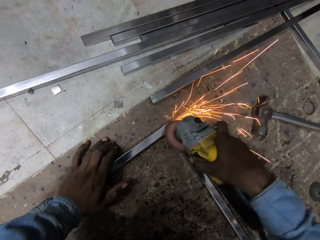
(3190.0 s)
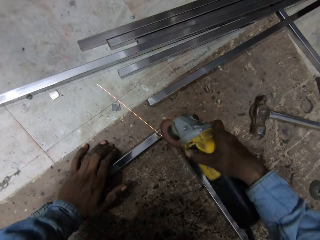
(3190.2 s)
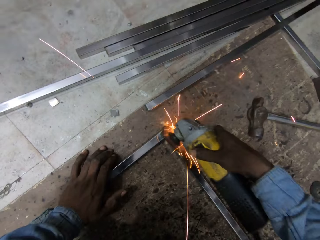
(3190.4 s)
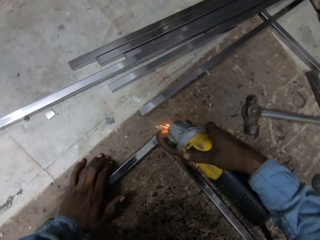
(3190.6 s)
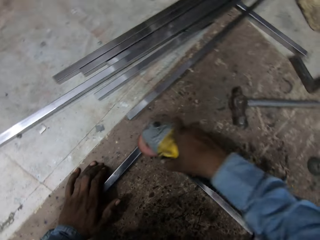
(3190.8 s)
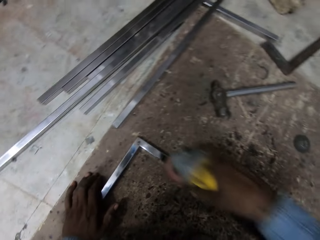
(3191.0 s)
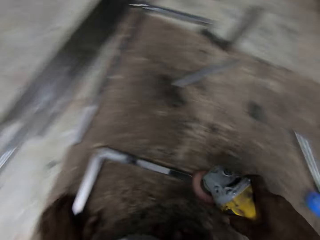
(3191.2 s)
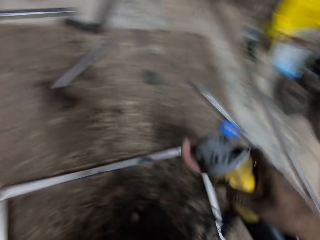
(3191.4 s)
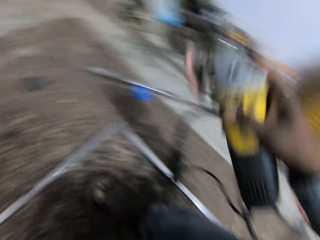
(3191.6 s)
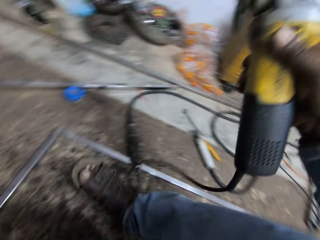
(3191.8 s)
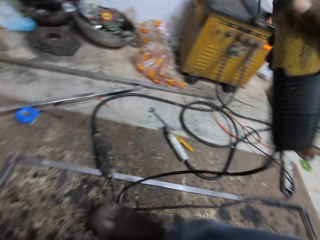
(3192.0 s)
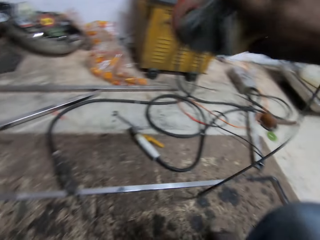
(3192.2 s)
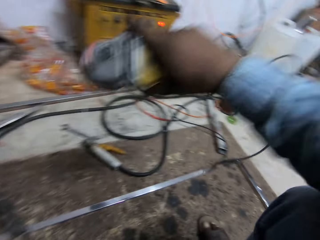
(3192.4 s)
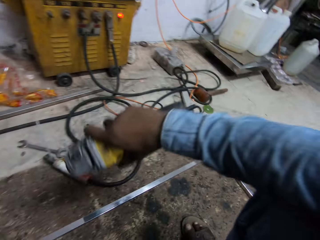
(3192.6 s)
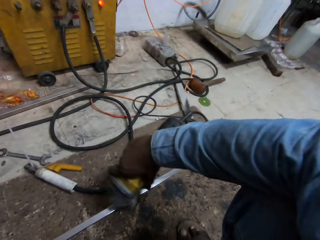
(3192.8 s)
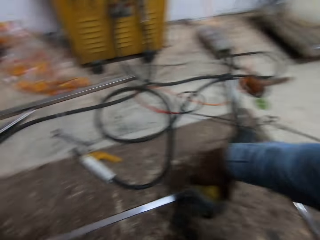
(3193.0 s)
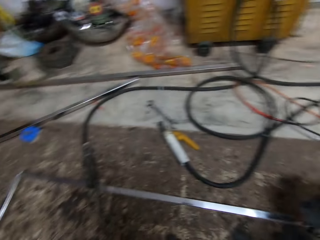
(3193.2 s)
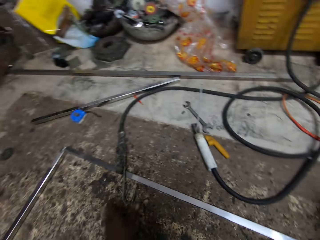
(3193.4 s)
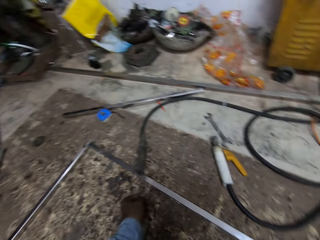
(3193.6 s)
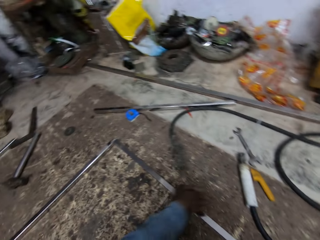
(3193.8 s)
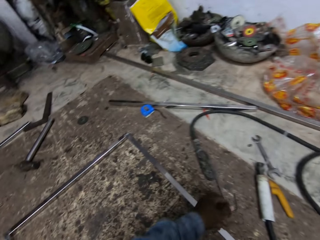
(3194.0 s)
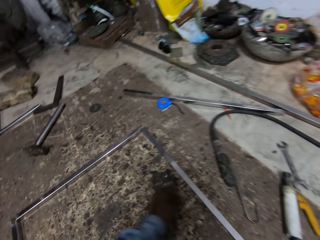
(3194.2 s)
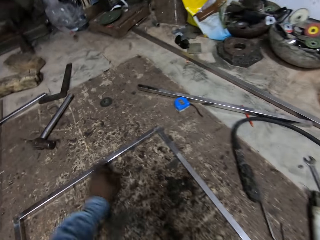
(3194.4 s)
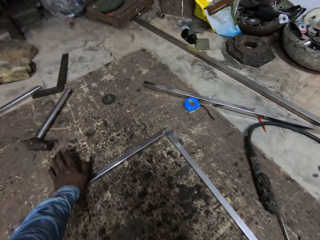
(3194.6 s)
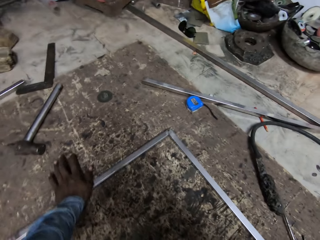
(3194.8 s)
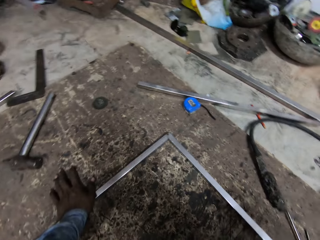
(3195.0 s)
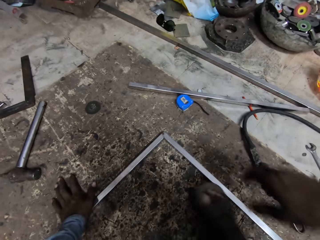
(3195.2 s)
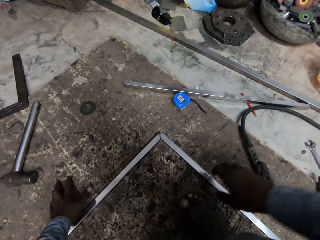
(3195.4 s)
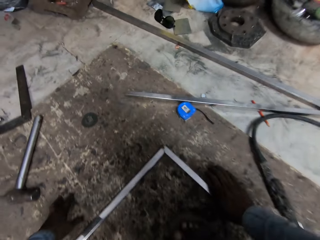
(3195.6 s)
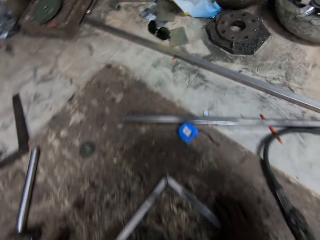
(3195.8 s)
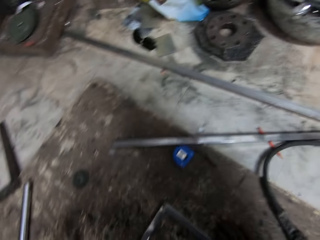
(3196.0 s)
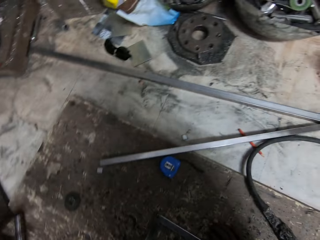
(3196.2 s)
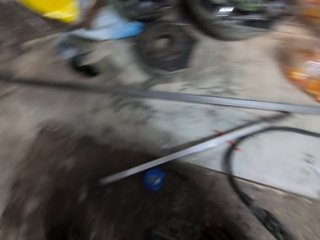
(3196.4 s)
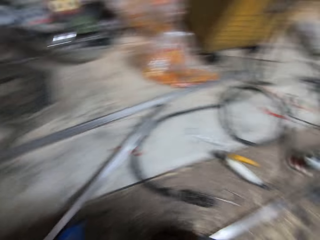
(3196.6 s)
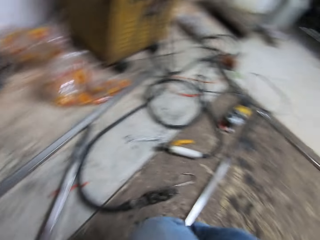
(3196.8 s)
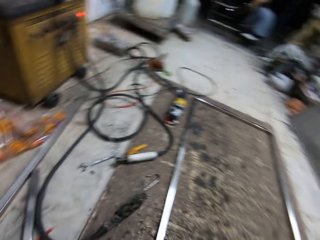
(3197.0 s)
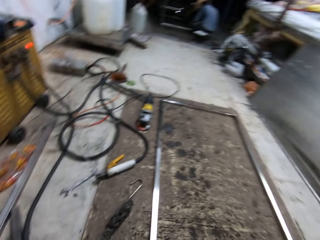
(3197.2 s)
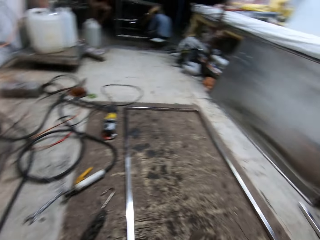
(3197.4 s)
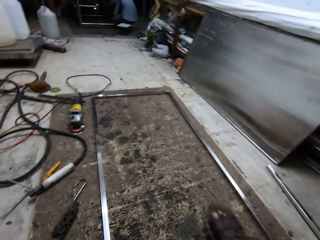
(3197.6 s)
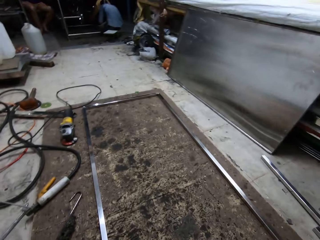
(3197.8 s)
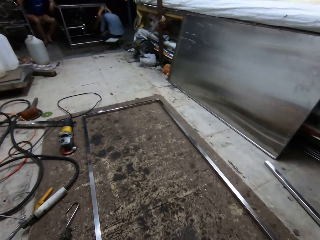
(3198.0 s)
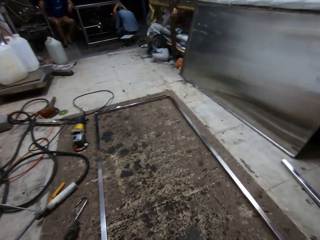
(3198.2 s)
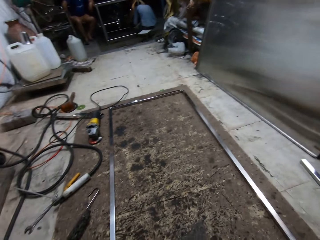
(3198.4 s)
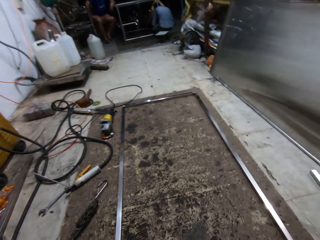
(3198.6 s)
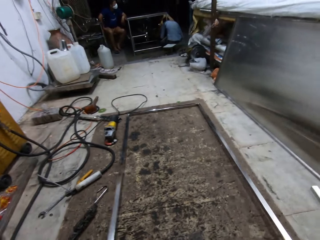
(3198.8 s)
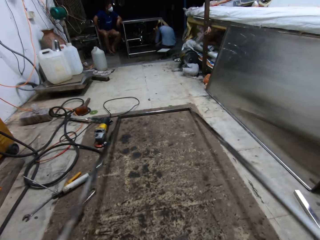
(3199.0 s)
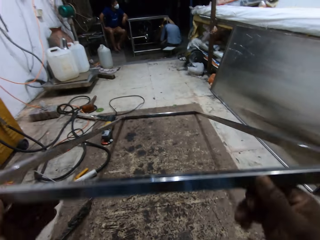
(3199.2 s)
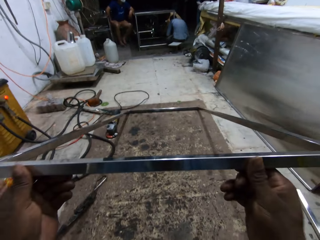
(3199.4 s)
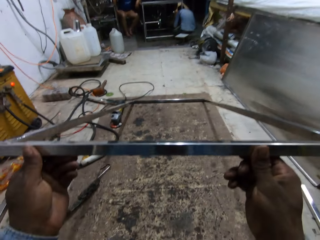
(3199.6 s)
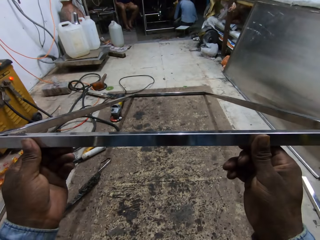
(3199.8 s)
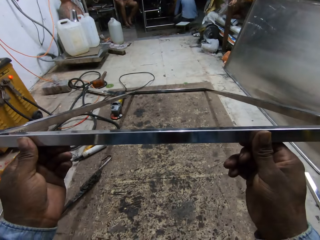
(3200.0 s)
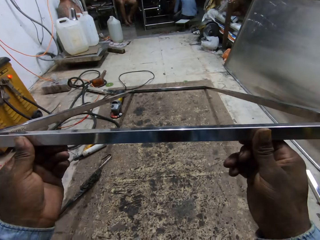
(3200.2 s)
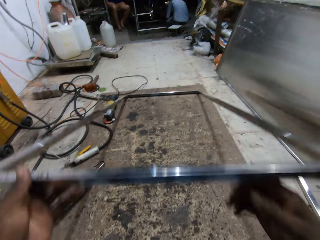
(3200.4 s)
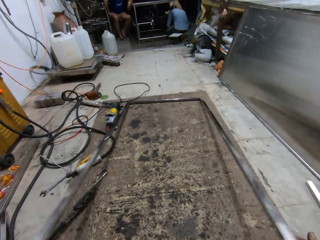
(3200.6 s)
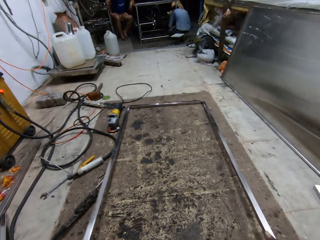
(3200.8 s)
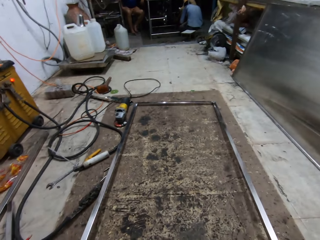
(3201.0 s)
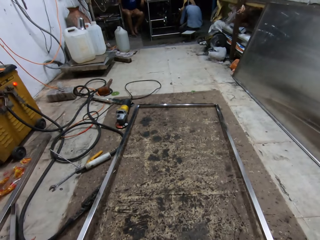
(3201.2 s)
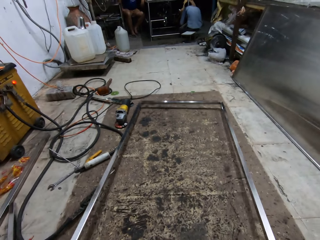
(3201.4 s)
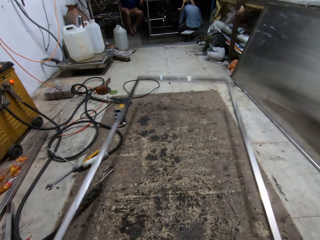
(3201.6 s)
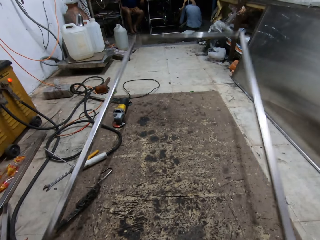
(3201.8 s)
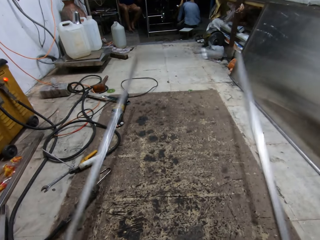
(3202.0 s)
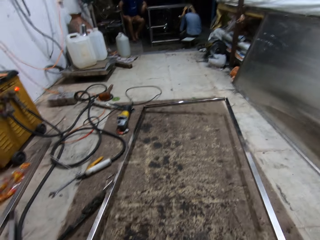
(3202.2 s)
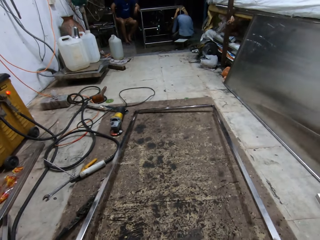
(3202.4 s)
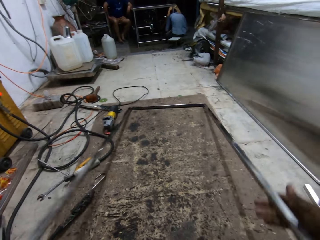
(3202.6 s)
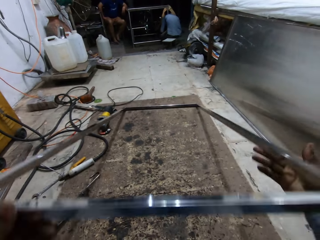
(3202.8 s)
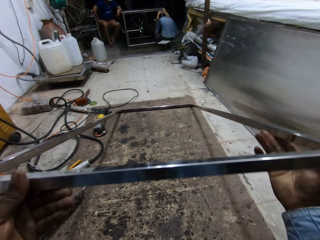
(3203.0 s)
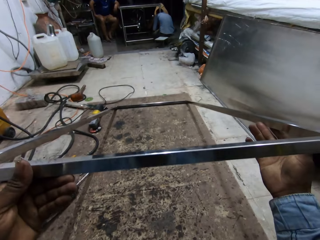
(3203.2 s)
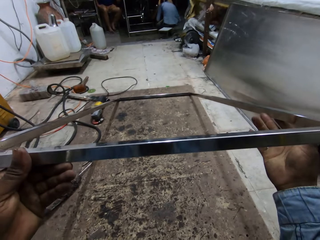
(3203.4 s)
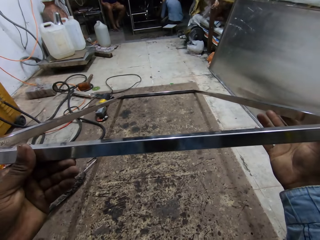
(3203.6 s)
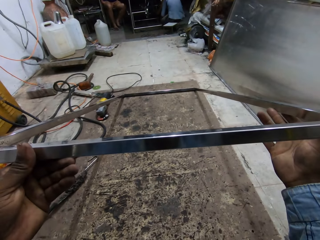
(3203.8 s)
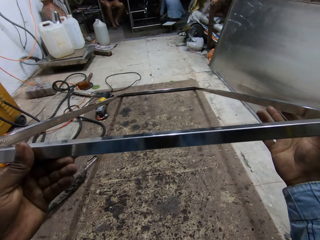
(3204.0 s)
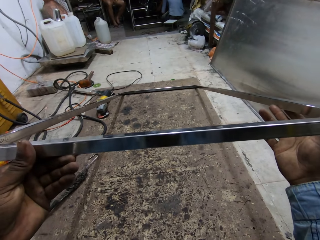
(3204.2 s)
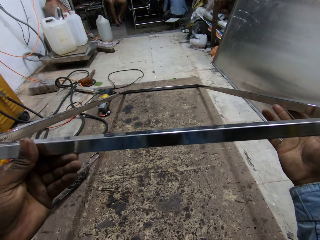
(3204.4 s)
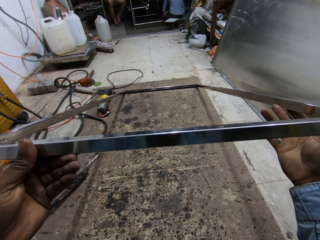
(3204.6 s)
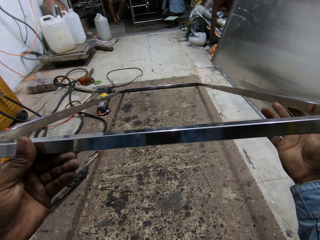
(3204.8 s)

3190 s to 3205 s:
The camera wearer drops the sanding machine in his right hand on the ground. He removes the welding earth on the frame with his left hand. He looks around. He raises the frame from the ground with both hands. He holds the frame metal. He looks at the frame metal. He hits the frame on the ground with both hands.

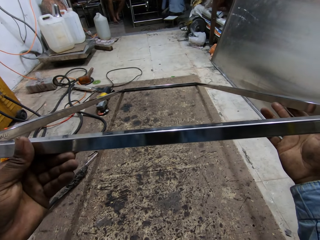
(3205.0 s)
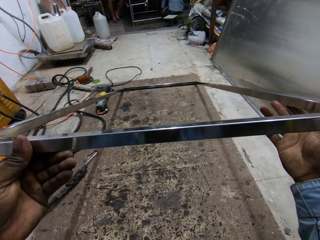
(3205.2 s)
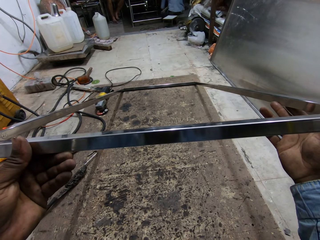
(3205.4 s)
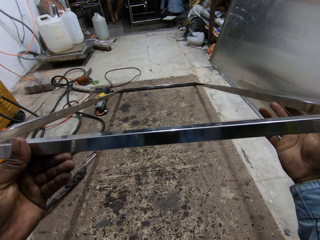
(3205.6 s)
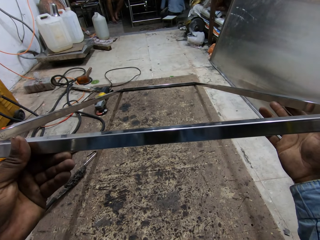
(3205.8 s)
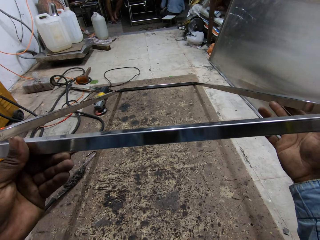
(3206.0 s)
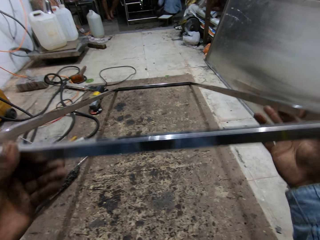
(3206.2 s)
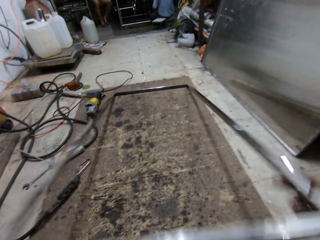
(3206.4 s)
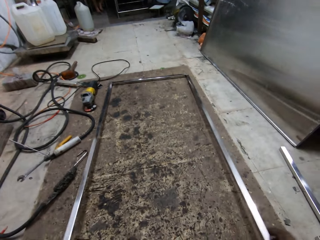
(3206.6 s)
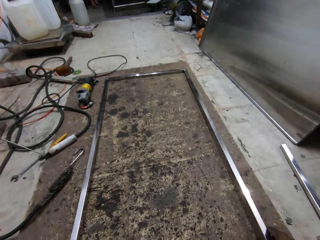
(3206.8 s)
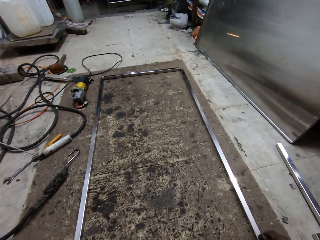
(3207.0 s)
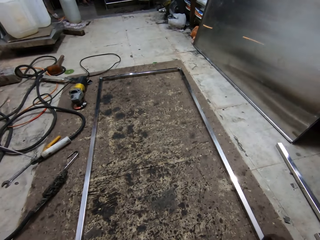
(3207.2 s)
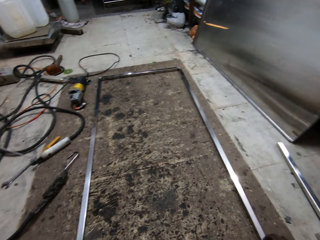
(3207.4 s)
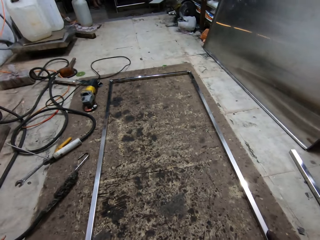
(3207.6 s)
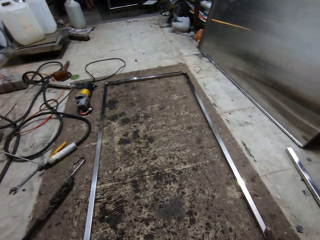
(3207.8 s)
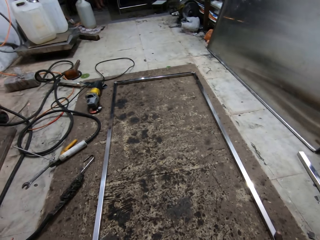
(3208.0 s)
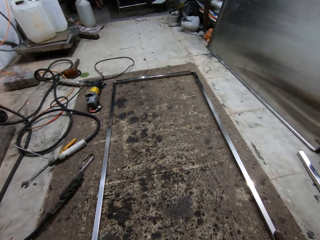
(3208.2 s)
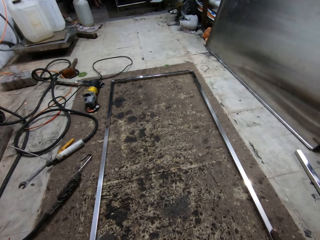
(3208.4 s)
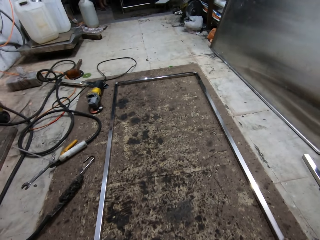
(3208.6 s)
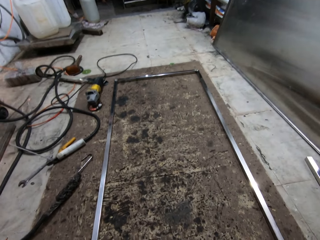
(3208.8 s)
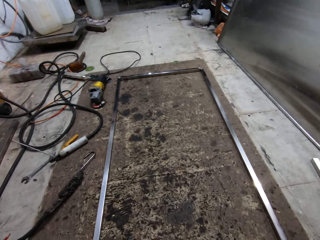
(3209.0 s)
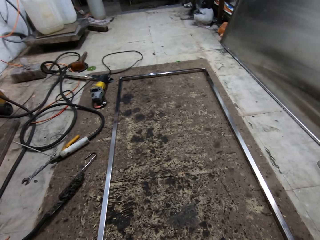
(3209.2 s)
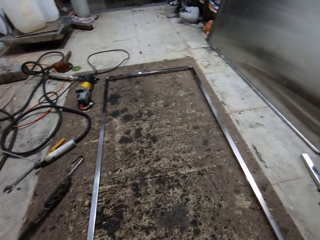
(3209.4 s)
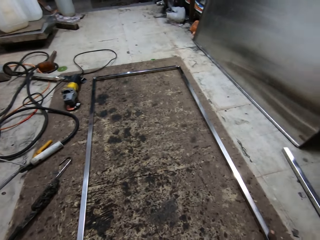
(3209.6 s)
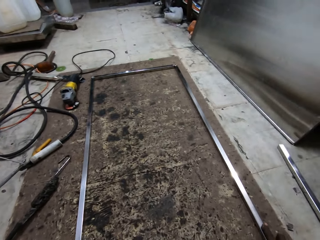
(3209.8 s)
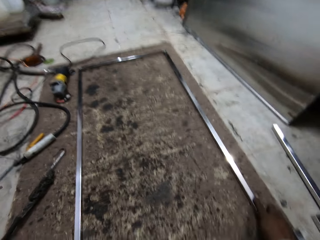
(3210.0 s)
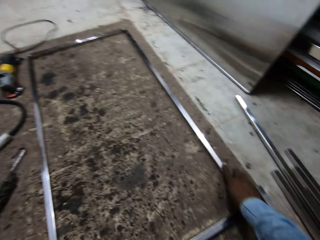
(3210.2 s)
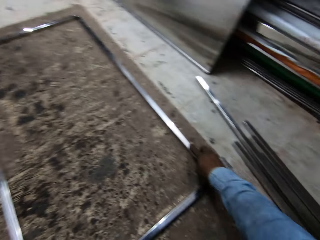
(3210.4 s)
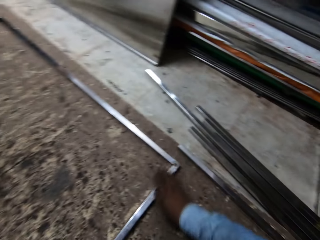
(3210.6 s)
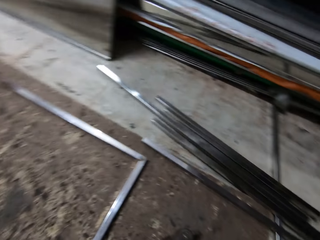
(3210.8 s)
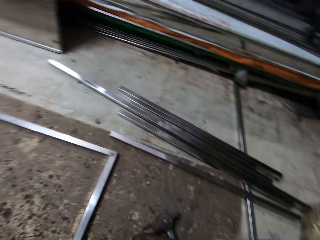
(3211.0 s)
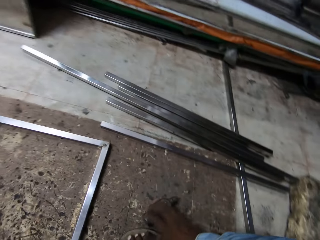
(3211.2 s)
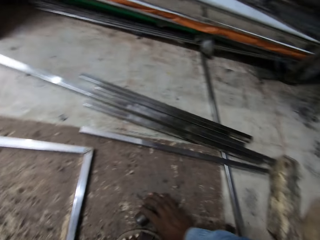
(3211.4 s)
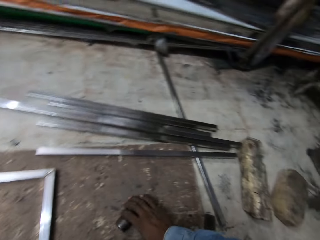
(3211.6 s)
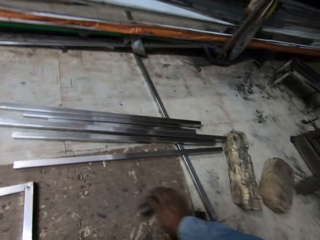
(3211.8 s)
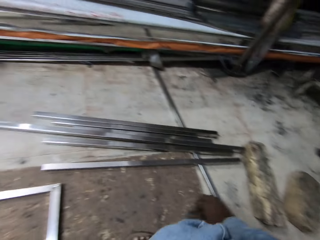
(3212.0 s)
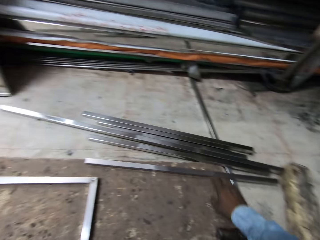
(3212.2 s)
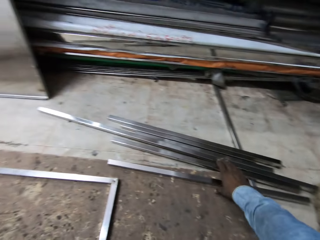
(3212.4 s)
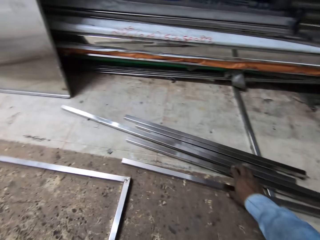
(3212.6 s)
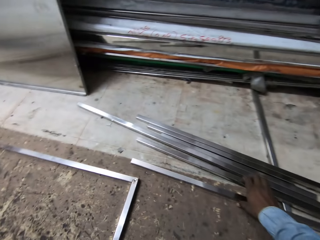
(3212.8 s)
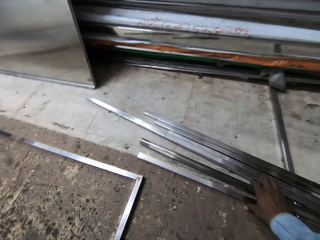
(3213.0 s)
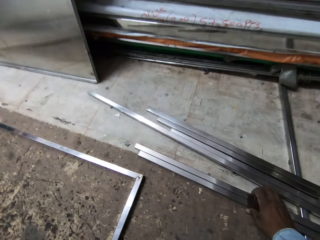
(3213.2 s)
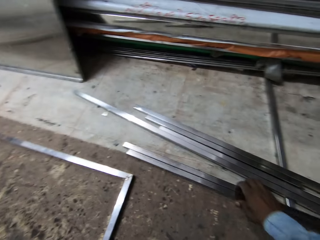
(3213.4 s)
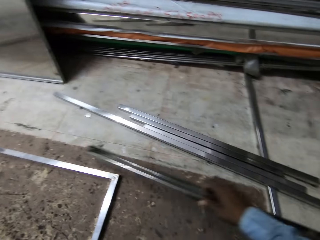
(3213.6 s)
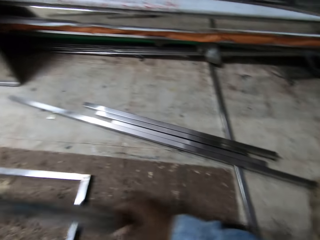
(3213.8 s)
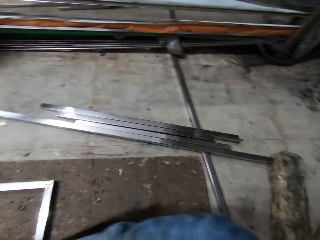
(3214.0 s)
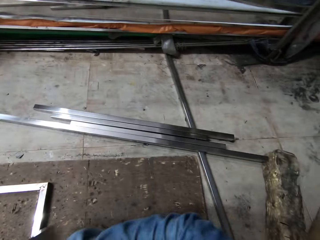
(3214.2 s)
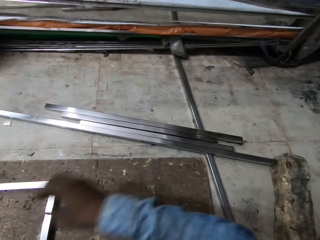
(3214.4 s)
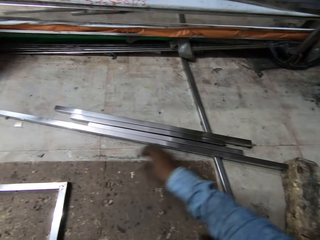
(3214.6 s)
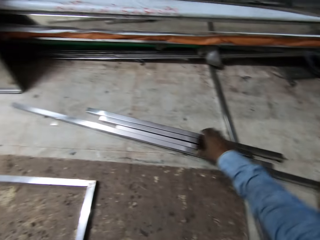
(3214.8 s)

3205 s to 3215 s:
The camera wearer drops the frame in his hand on the ground. He picks up a metal rod. He stands metals on the ground with both hands.
